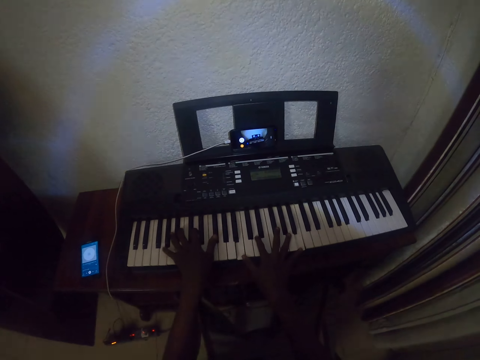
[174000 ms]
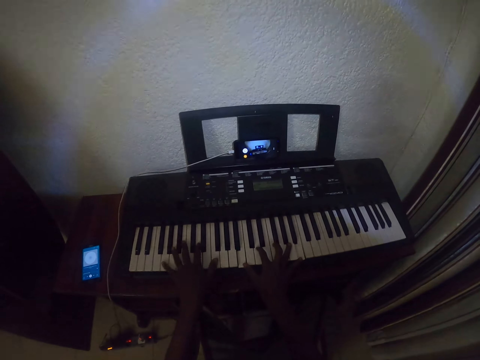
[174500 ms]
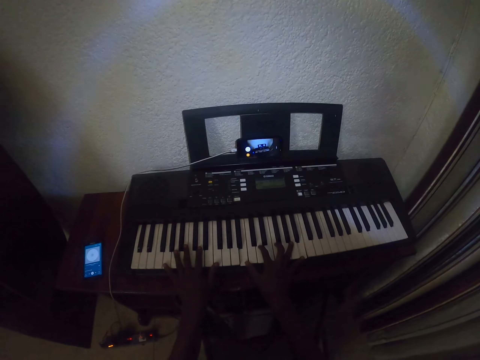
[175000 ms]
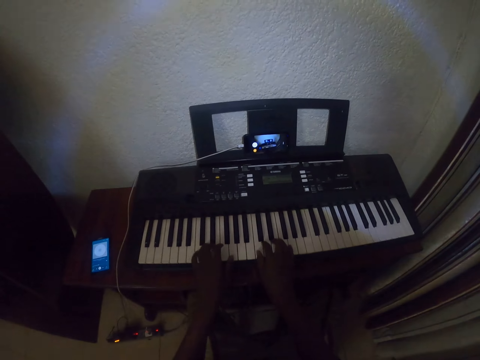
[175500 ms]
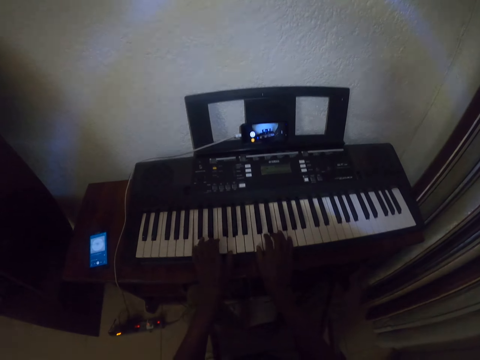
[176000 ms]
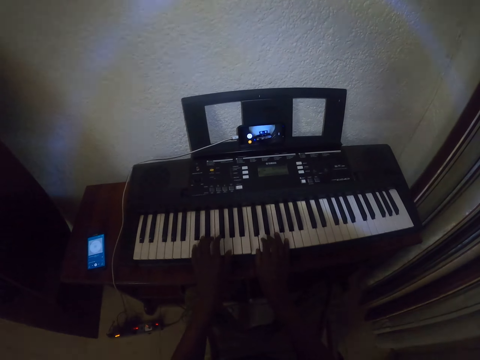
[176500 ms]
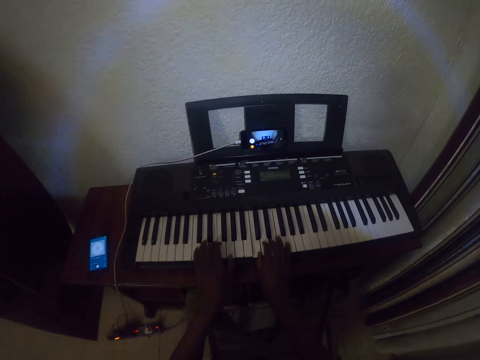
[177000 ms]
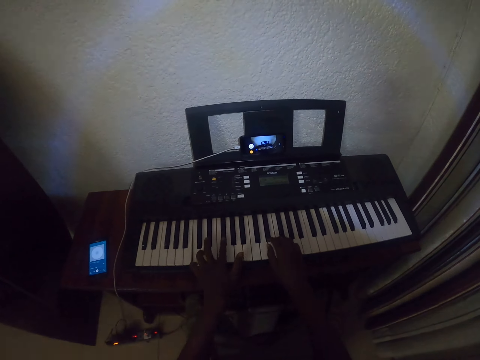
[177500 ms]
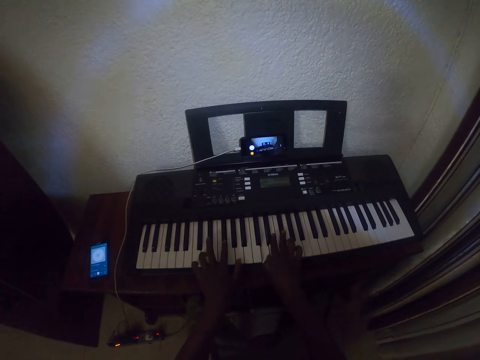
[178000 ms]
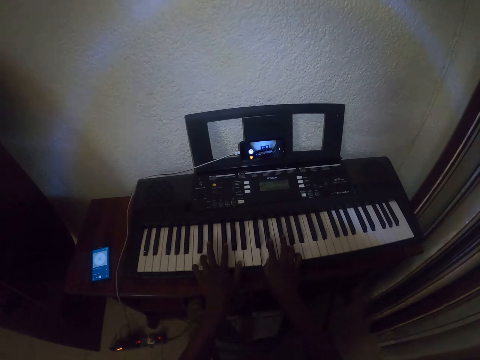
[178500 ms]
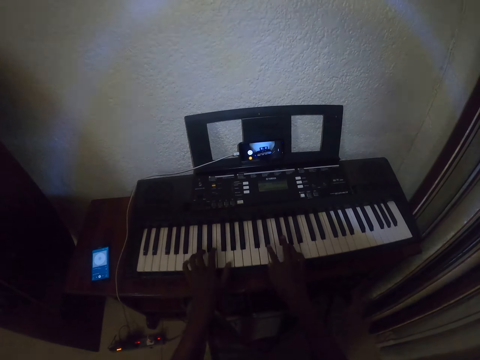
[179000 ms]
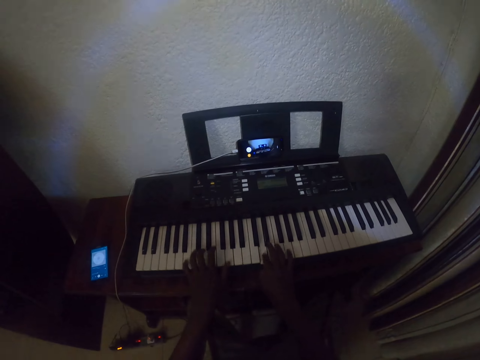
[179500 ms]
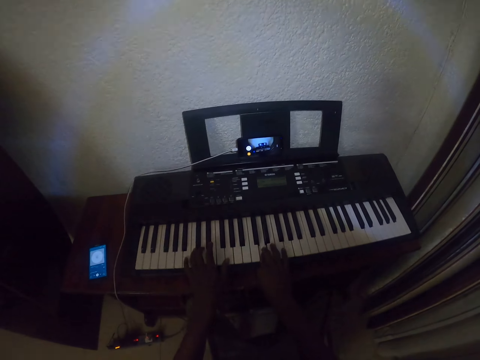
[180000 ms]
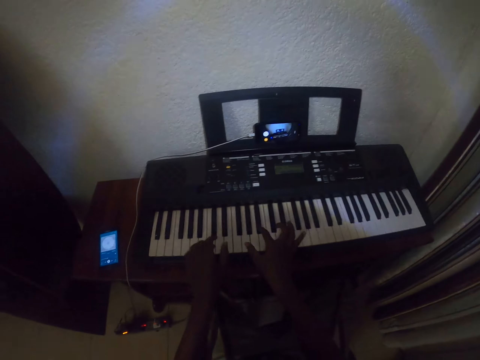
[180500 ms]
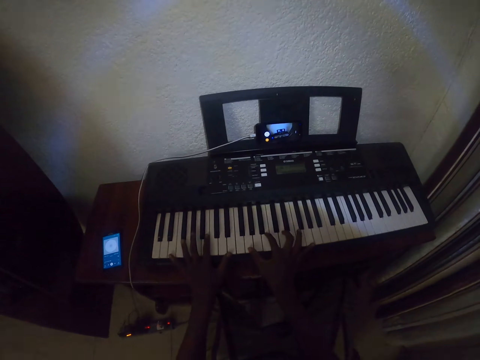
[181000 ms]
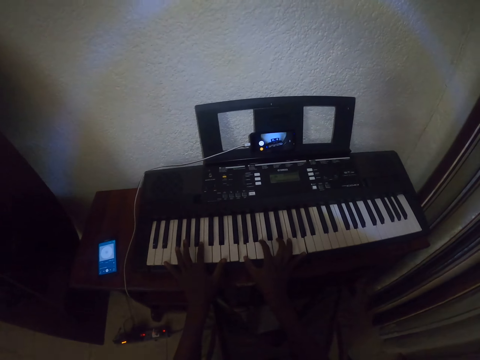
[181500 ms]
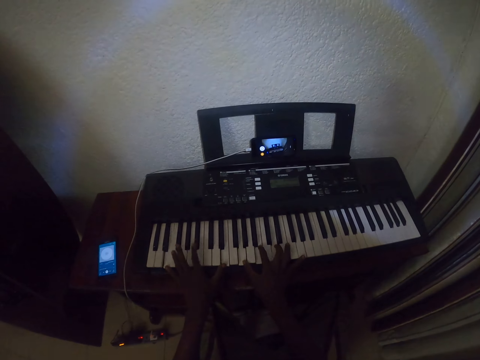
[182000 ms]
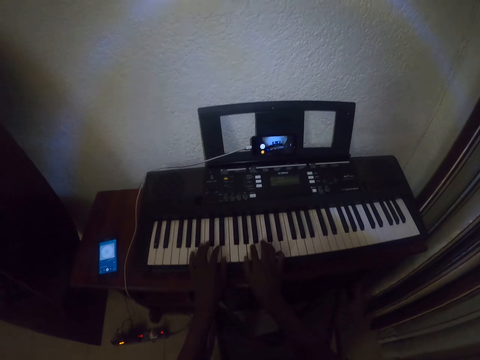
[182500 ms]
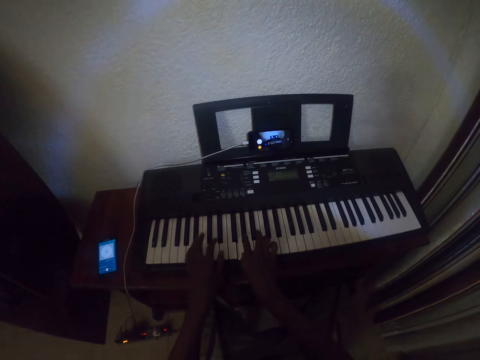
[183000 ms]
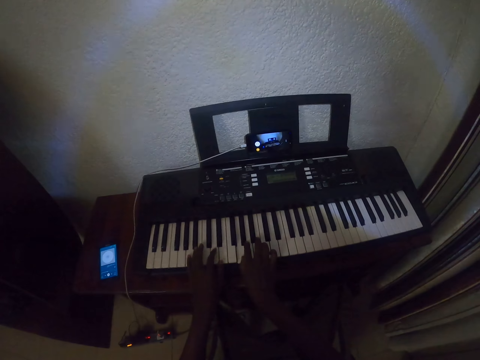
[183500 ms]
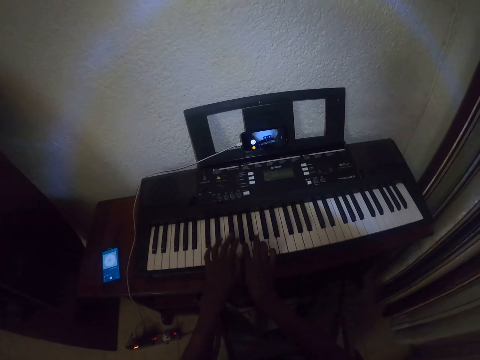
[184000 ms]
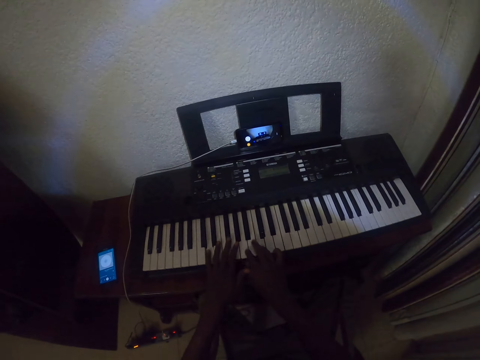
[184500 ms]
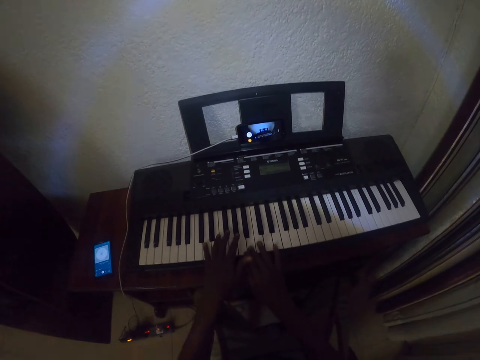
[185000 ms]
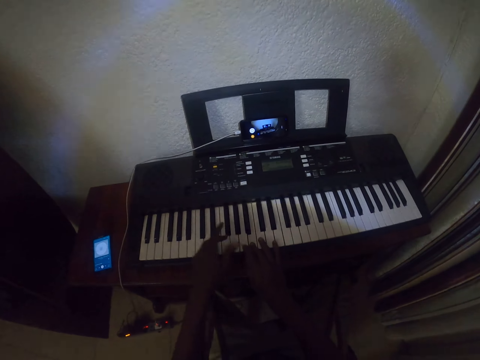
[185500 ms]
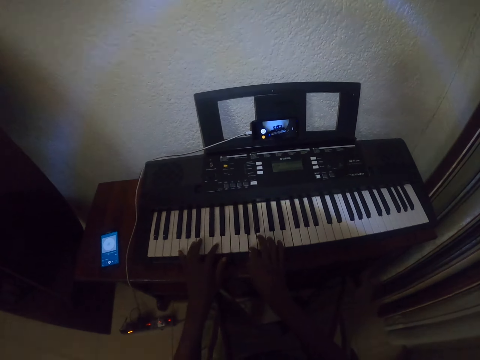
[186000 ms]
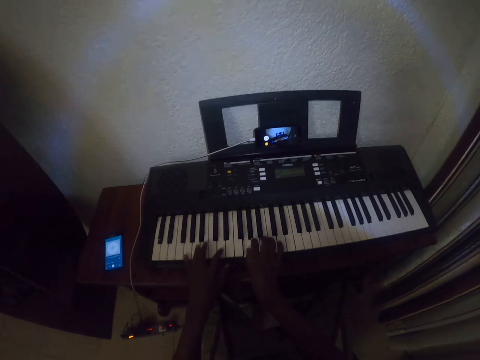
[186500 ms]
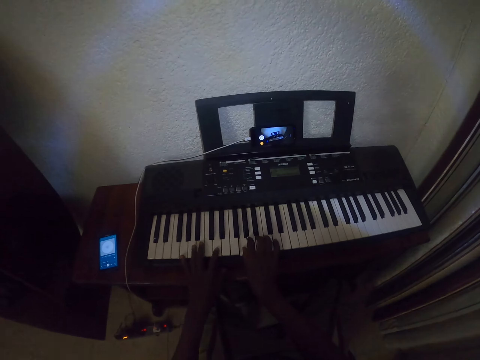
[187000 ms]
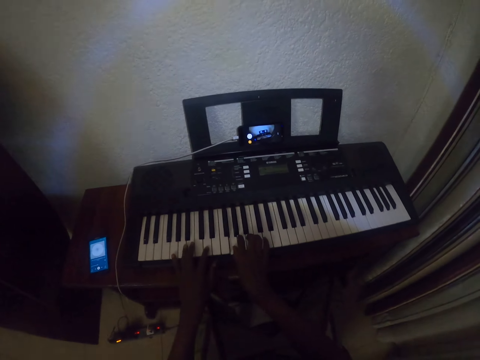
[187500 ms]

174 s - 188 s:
The camera wearer plays the piano with both hands. They play the piano with both hands repeatedly.

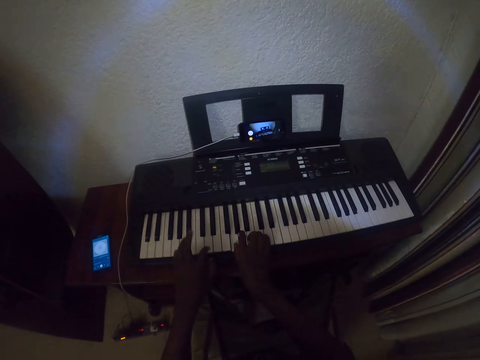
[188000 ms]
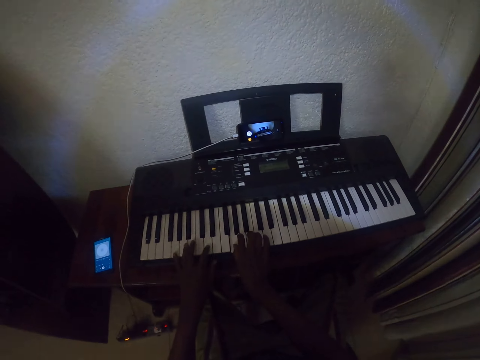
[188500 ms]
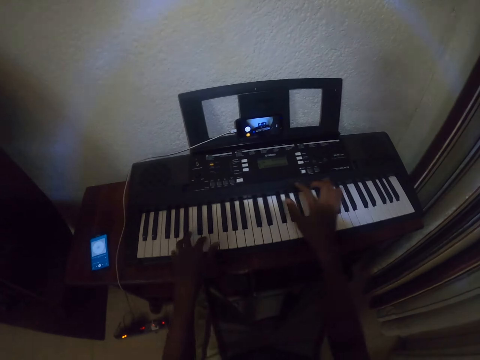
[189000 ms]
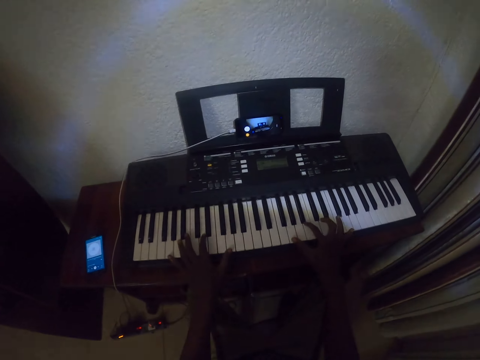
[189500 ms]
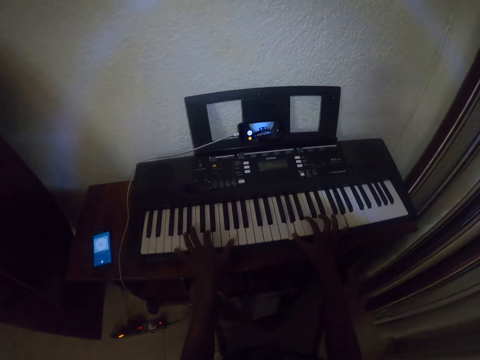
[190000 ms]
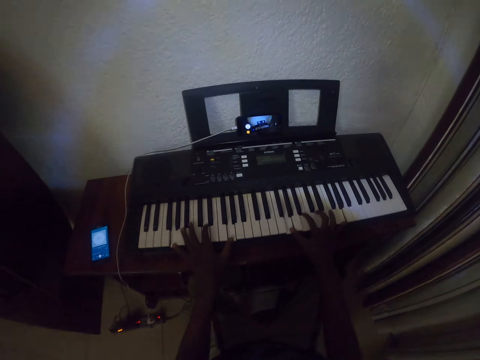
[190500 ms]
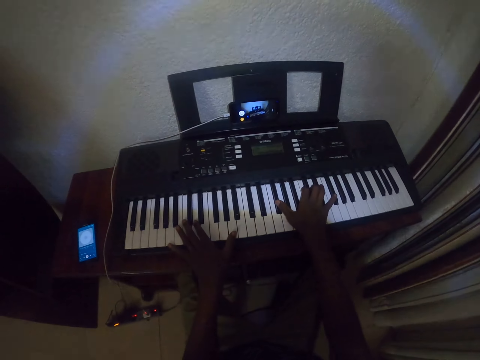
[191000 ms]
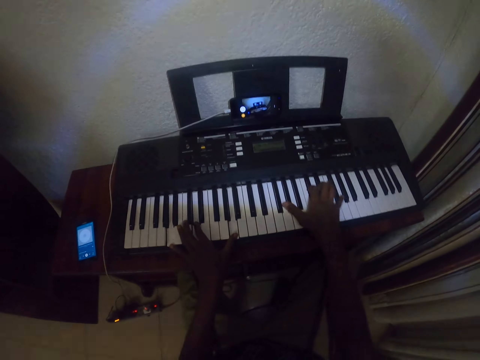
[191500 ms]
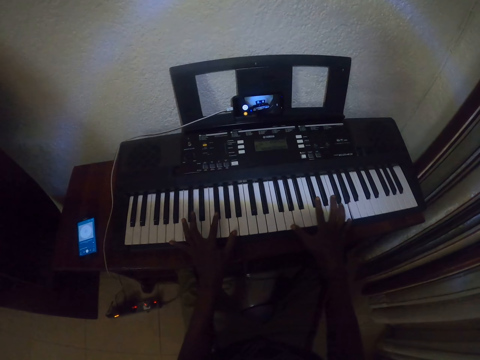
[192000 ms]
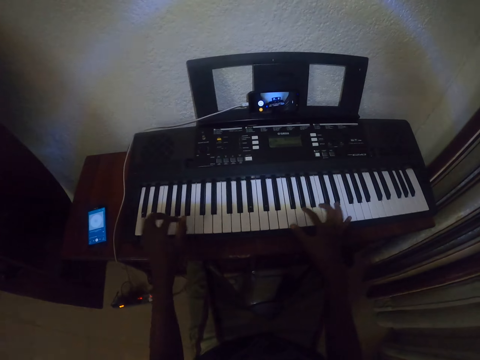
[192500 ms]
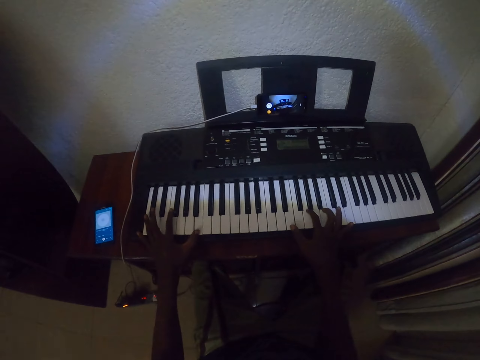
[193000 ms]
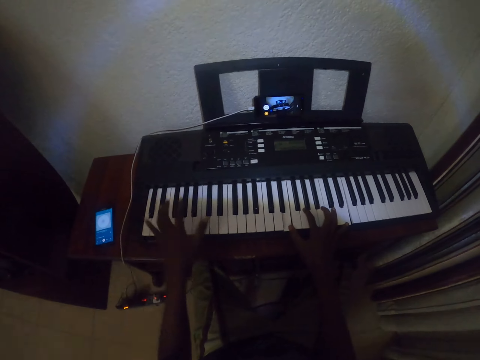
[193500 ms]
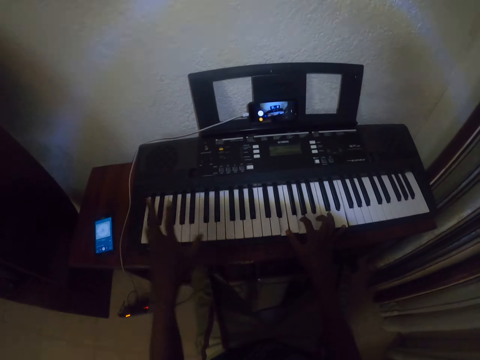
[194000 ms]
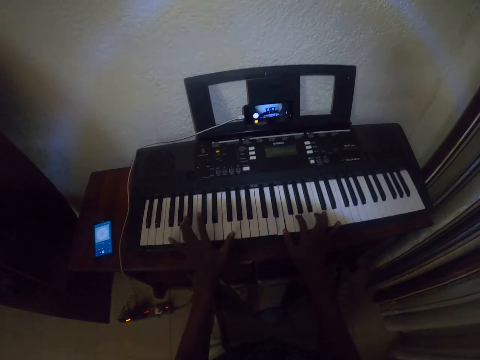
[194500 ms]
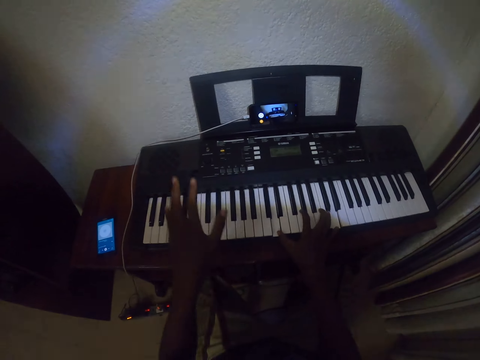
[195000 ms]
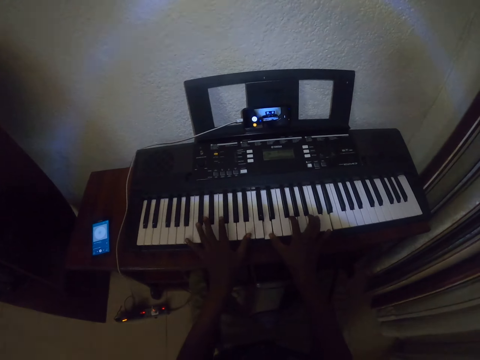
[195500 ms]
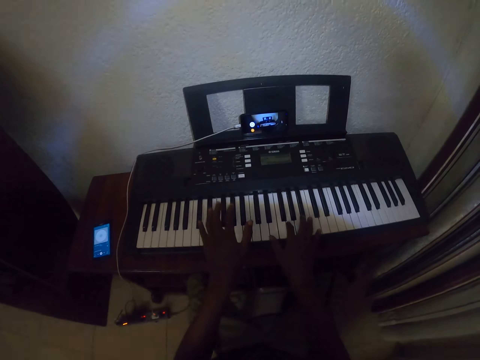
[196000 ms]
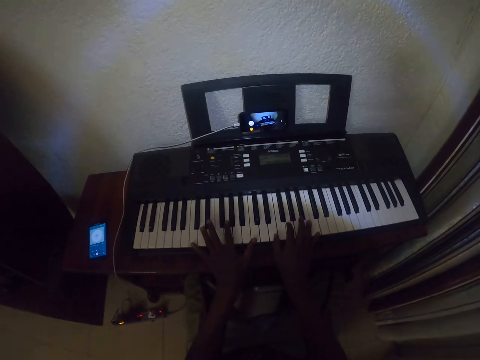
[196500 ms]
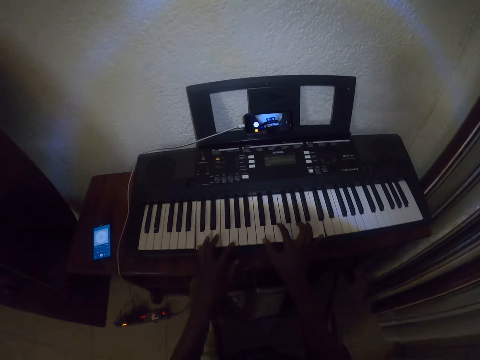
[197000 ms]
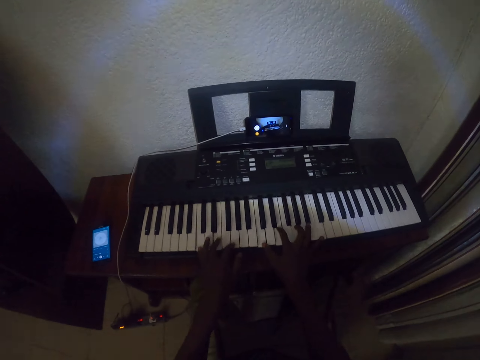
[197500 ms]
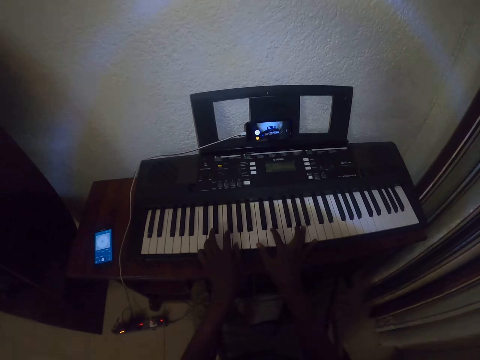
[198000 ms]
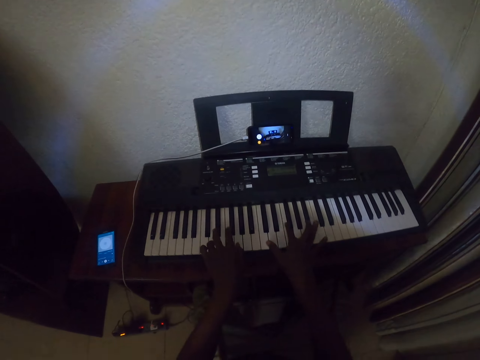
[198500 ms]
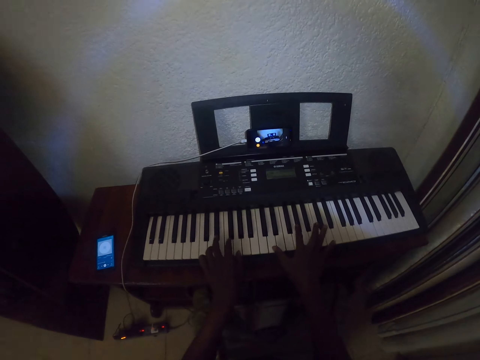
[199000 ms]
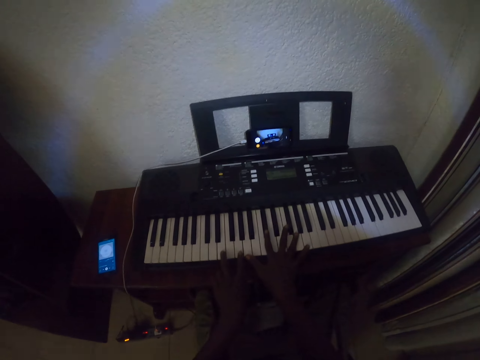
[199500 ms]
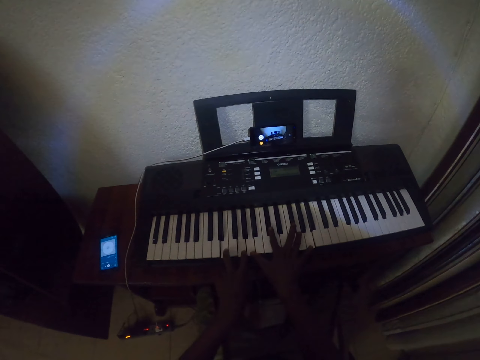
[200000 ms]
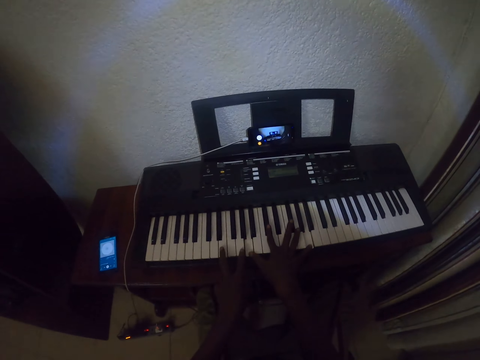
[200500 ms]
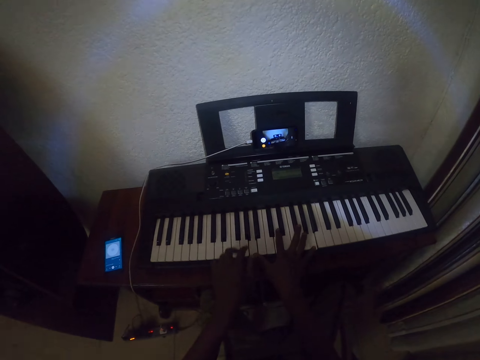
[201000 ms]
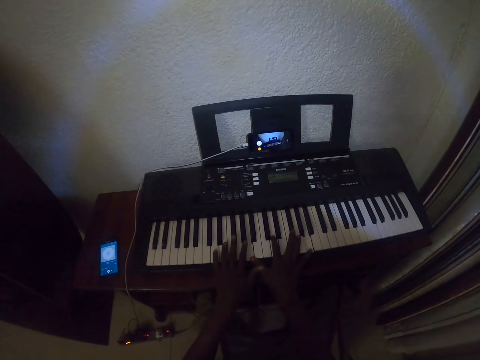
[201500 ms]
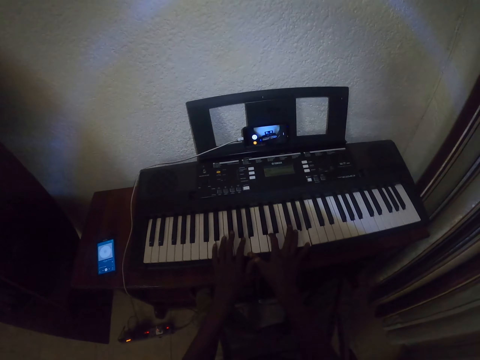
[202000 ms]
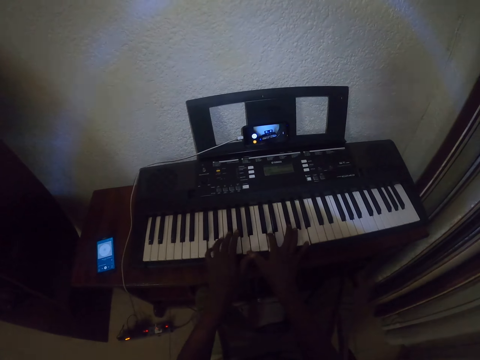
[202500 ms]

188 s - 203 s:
The camera wearer plays the piano with both hands. They play the piano with both hands repeatedly.
